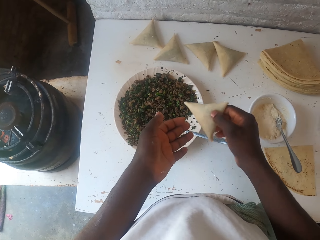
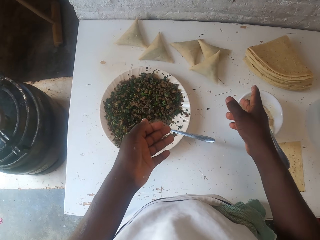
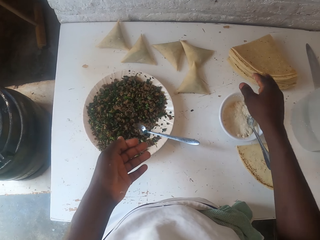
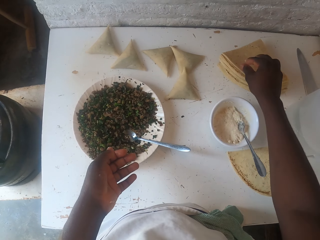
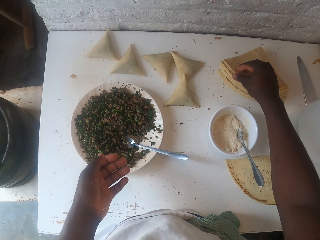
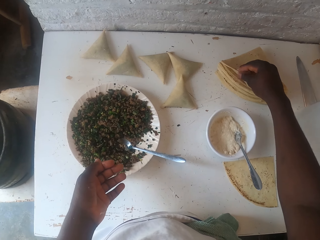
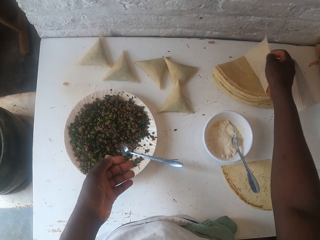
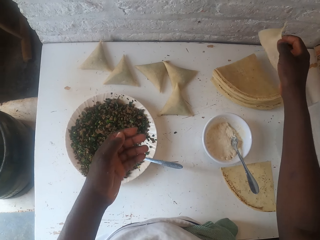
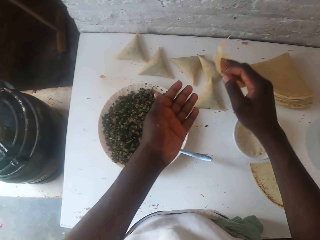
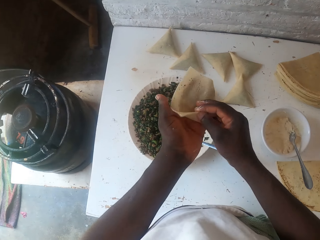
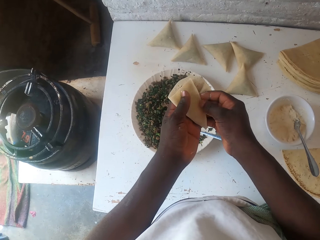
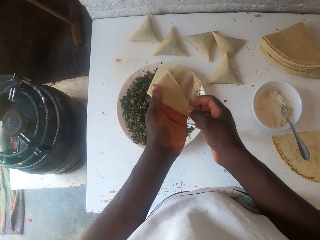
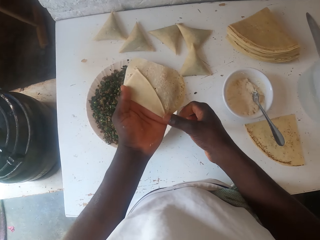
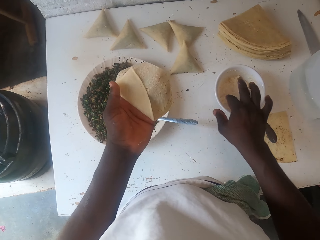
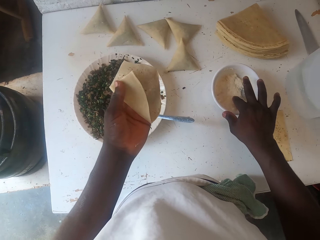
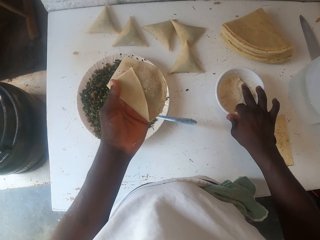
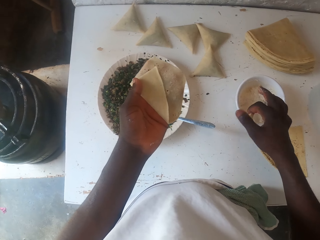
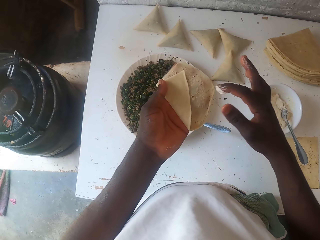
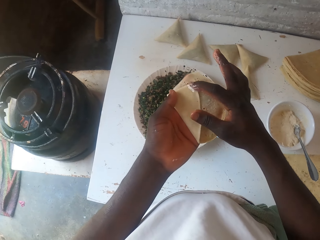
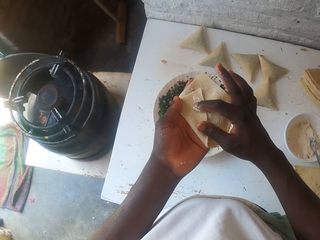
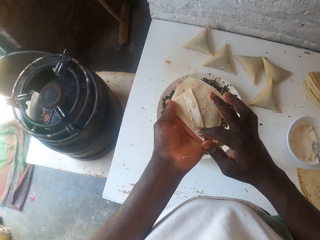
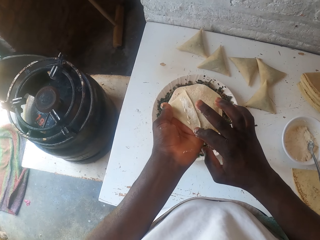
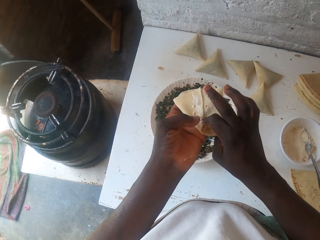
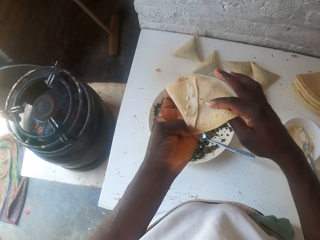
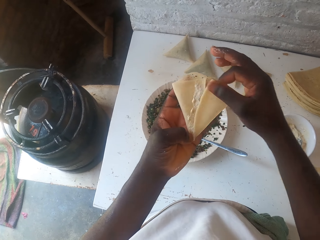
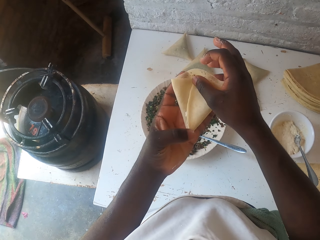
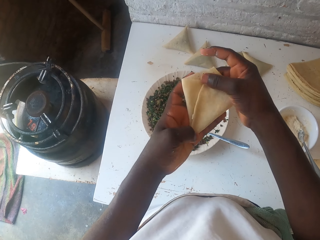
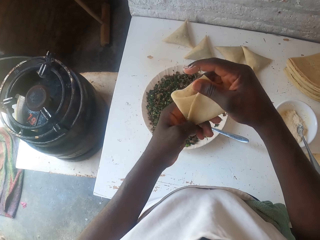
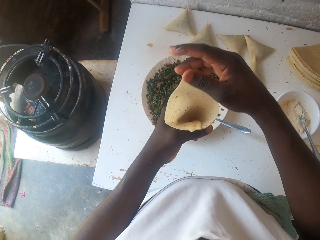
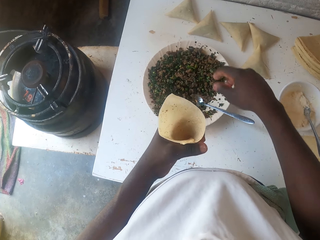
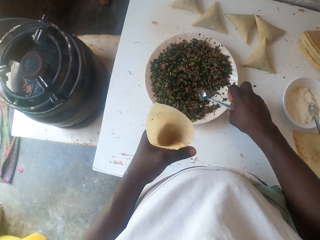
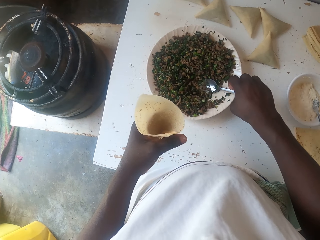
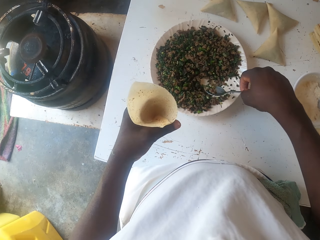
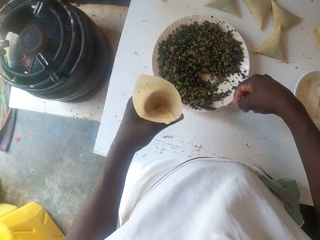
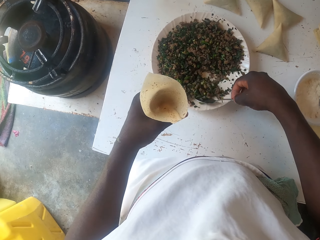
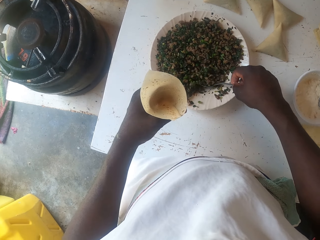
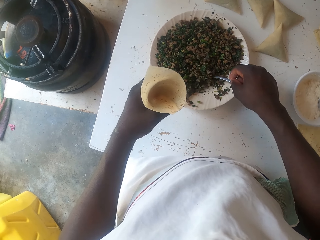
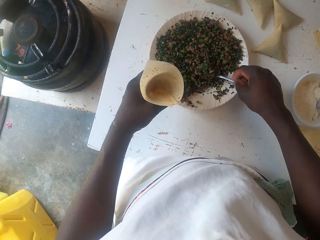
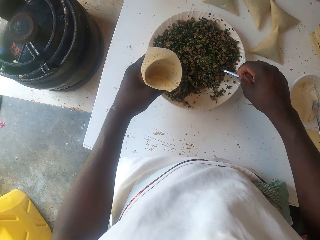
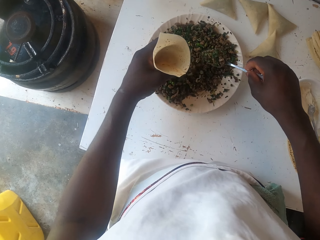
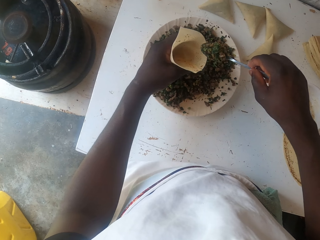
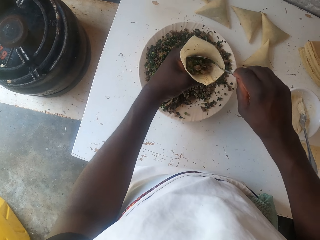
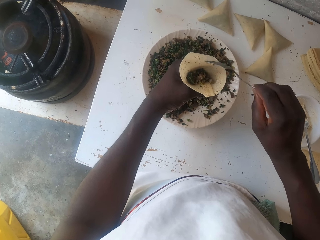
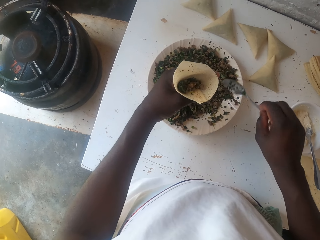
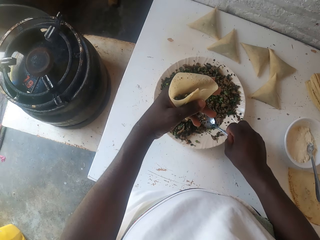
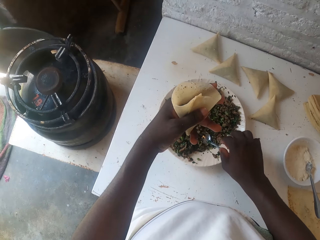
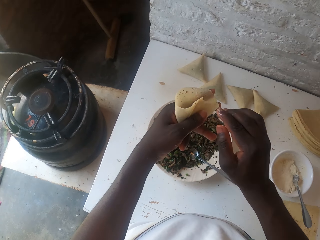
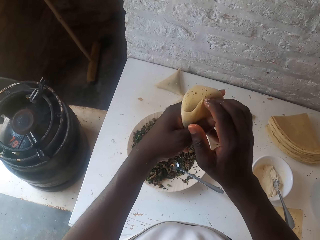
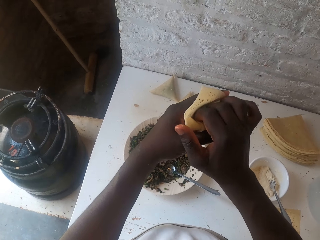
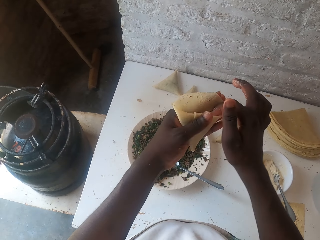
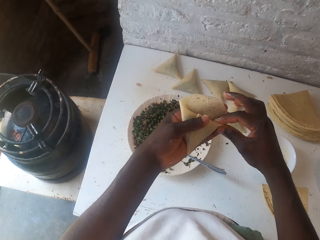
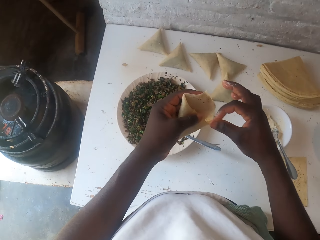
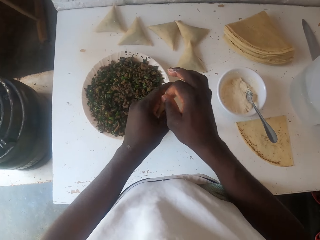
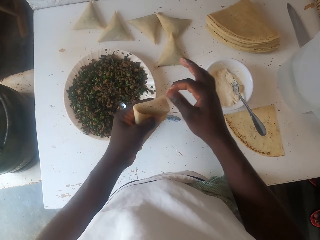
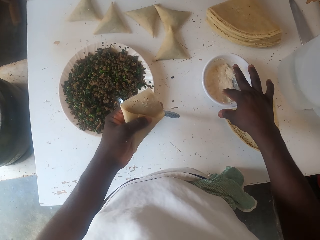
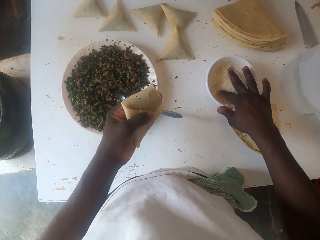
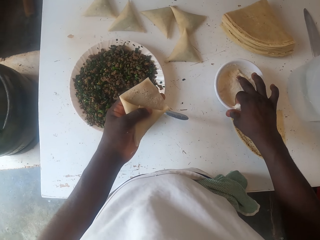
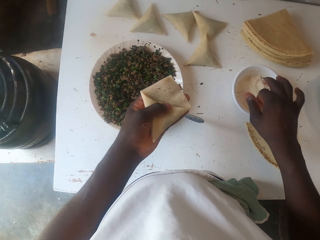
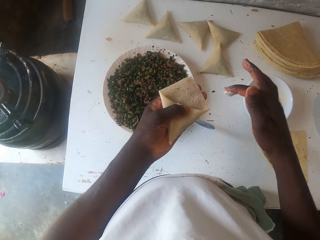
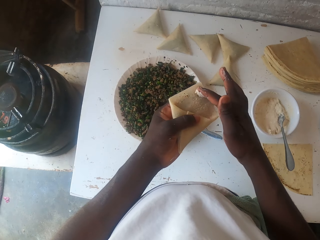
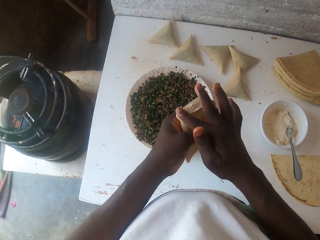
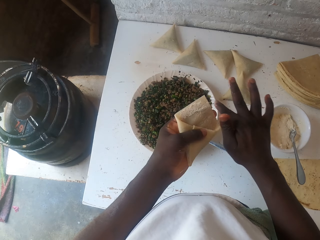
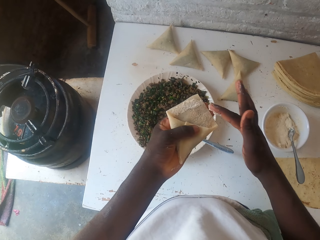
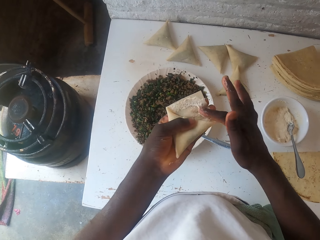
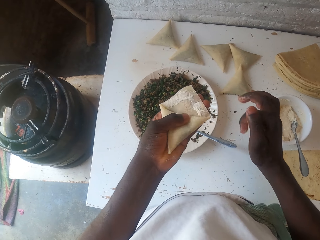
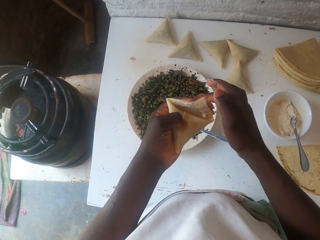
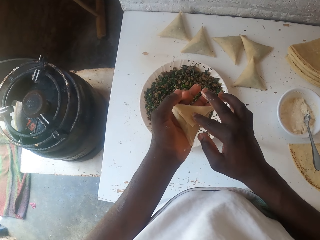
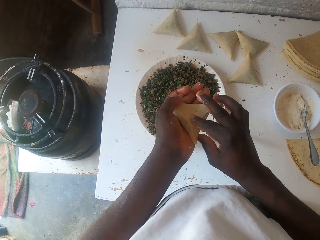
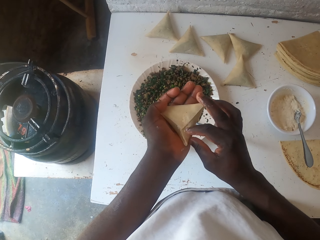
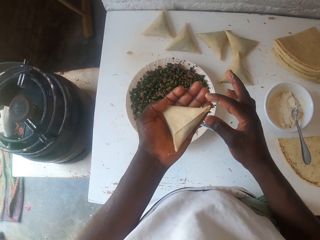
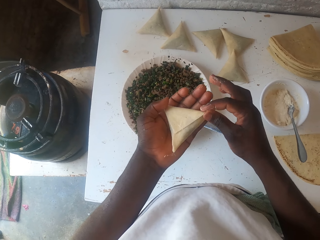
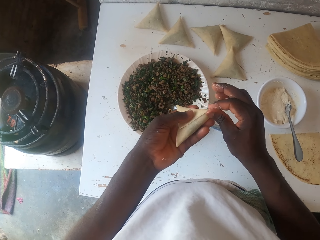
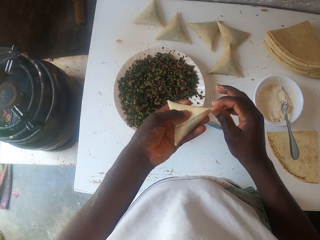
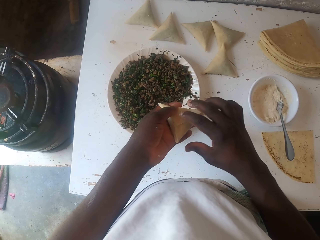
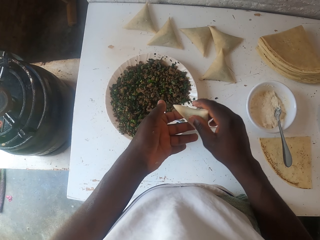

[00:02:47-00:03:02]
The camera wearer drops the samosa pocket on the table. They pick up the samosa pastry pocket. They fold the samosa pastry pocket. They moisten the samosa pastry pocket. They fold the samosa pastry pocket. They pick up the spoon. They scoop the boiled peas. They fill the samosa pastry pocket with the boiled peas. They place the spoon in the boiled peas plate. They seal the samosa pastry pocket. They moisten the samosa pastry pocket.

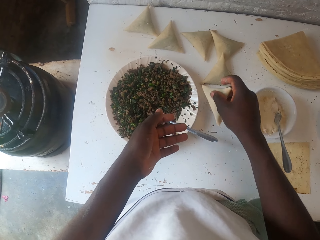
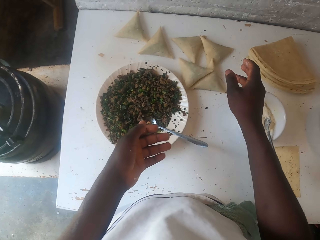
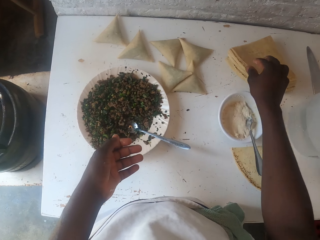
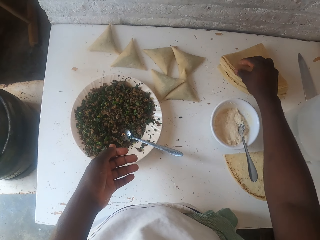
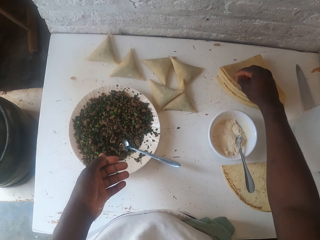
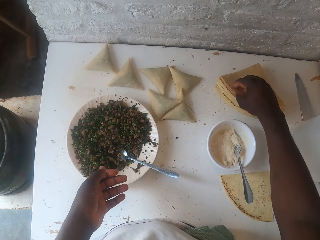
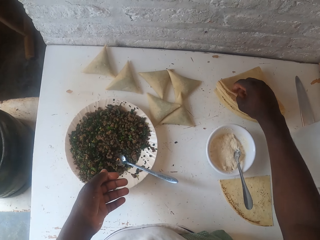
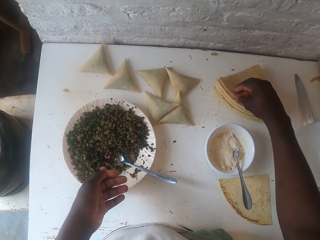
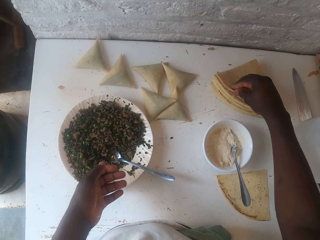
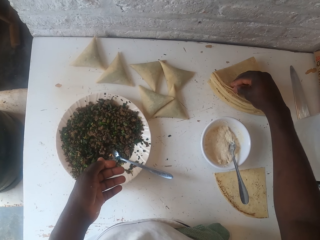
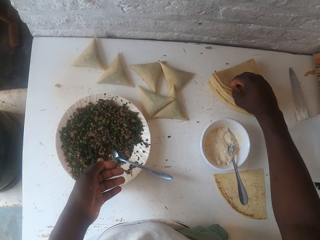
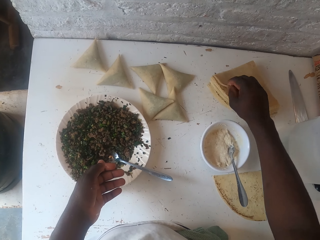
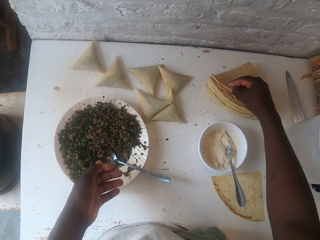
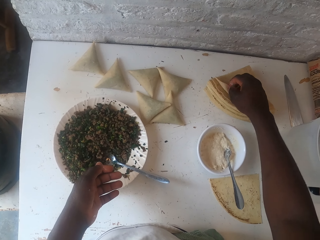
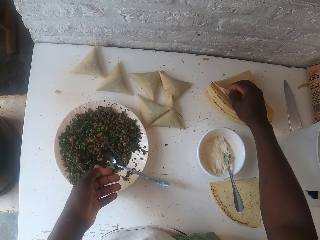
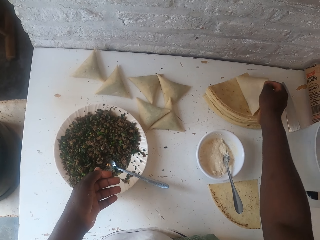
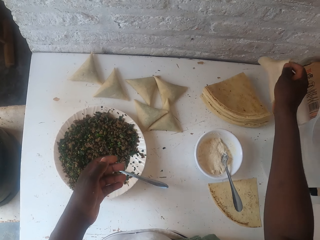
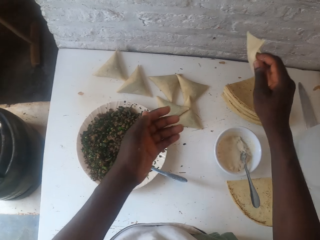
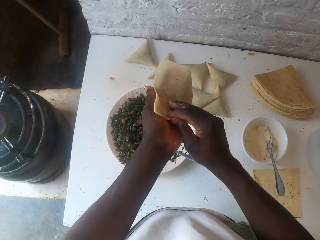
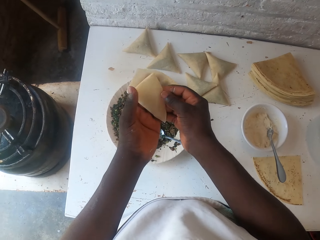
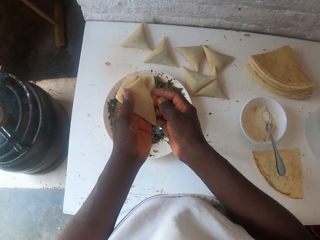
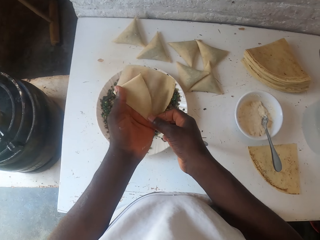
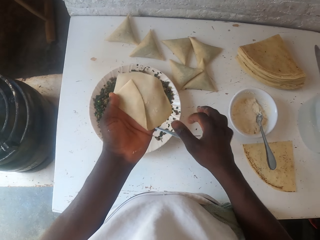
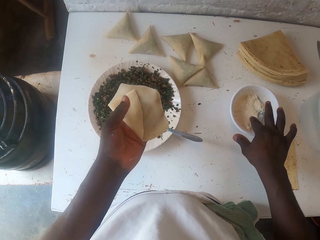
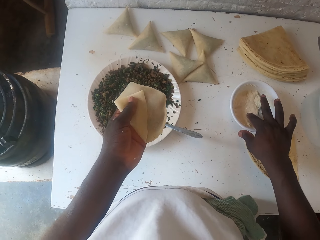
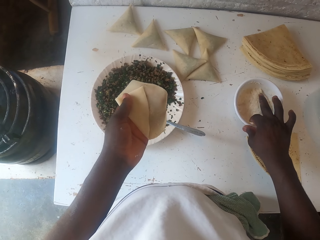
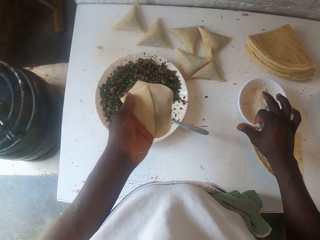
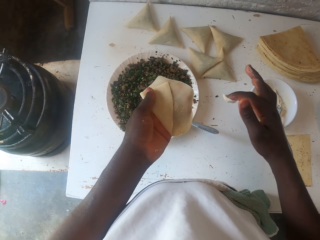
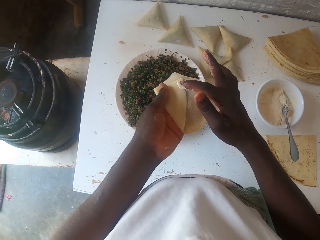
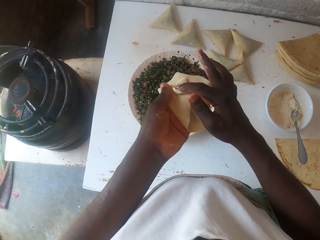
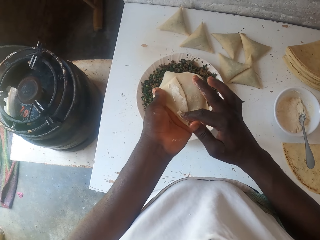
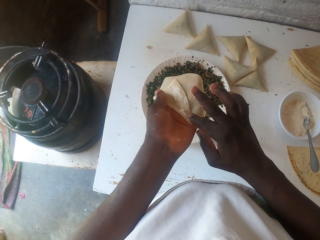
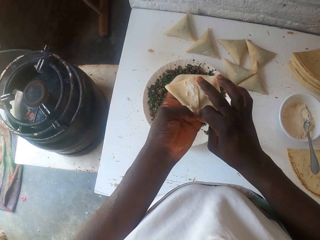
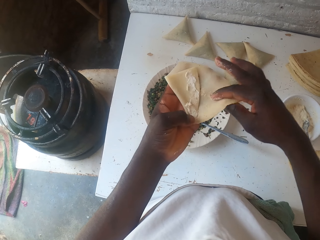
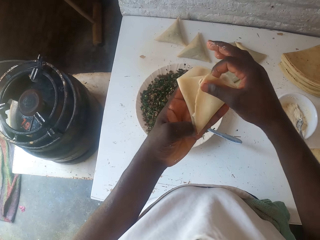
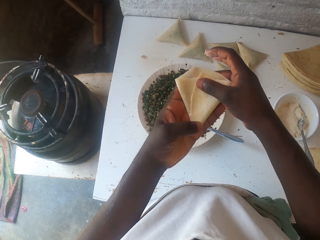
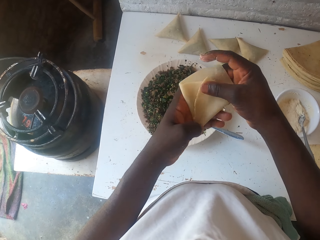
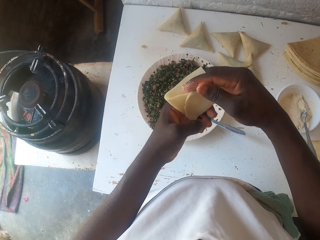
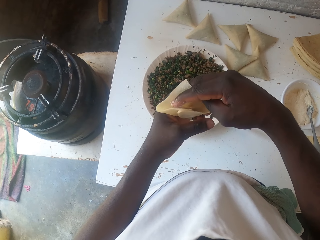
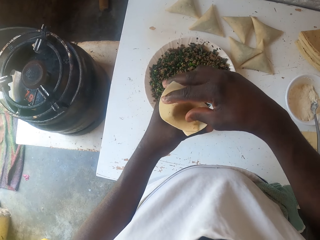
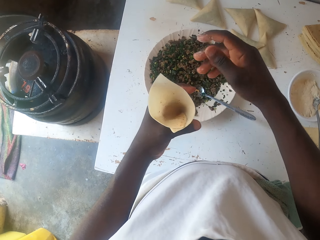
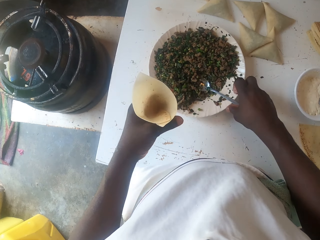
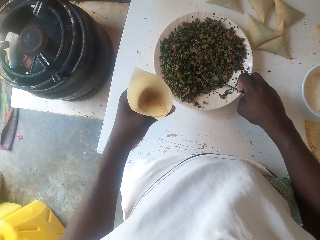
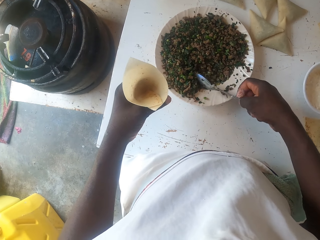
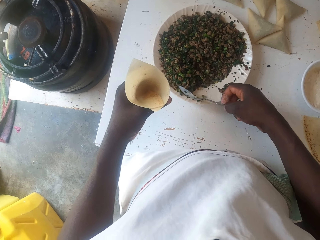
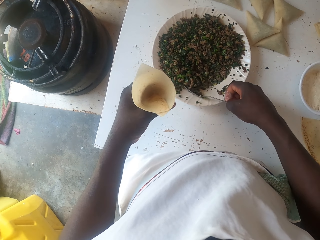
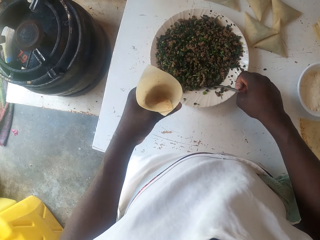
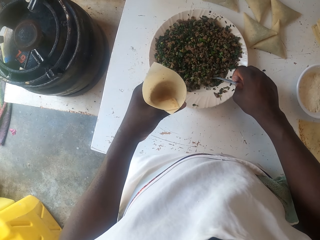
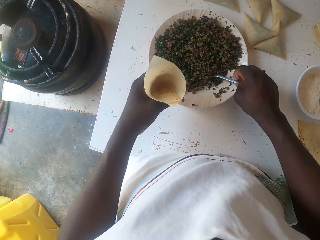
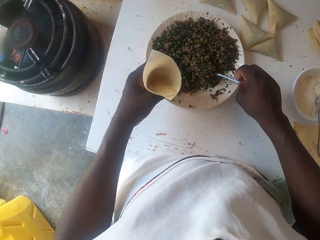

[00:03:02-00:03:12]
The camera wearer drops the samosa pocket on the table. They pick up the samosa pastry pocket or dough sheet. They fold the samosa pastry pocket. They pick up dough paste. They smear the dough paste on the dough sheet. They fold the dough sheet. They put something in the dough sheet. They pick up the spoon. They scoop the boiled peas.
